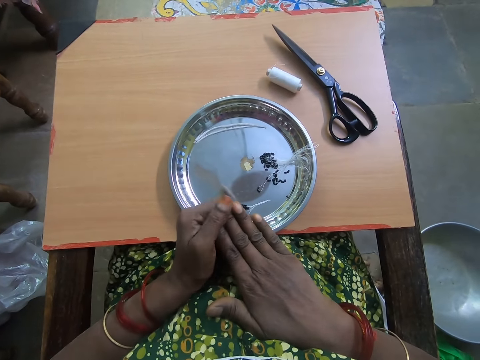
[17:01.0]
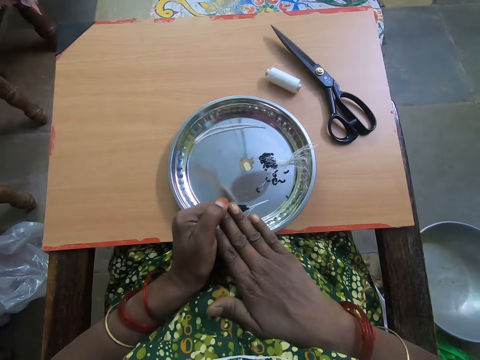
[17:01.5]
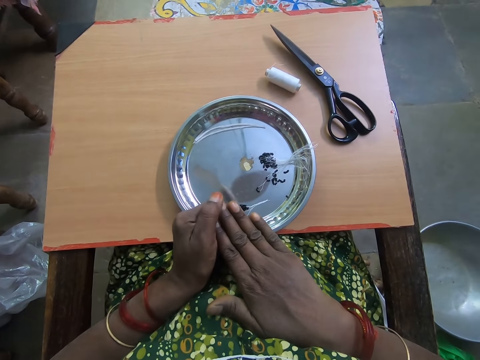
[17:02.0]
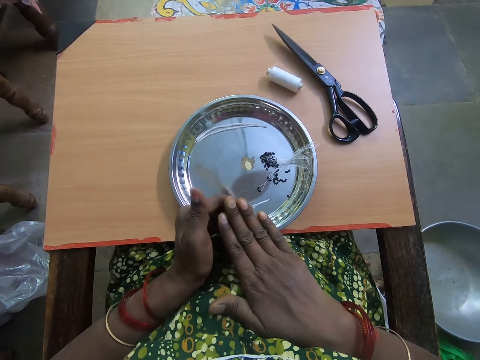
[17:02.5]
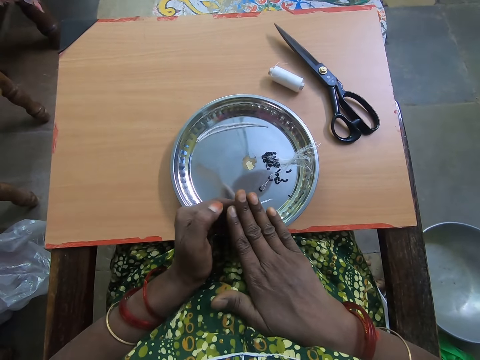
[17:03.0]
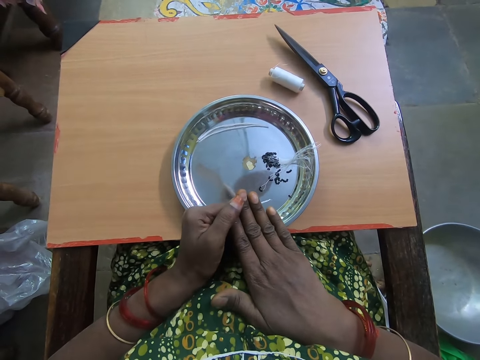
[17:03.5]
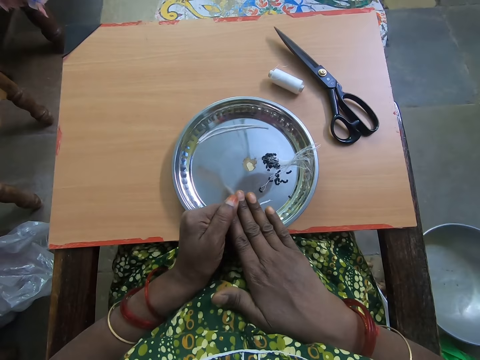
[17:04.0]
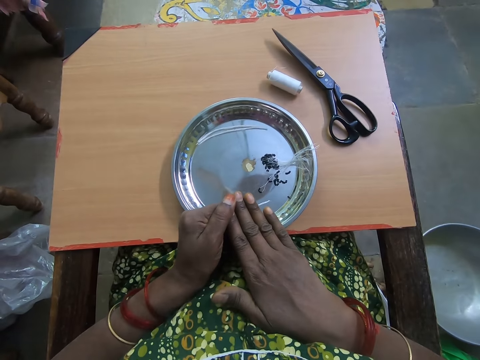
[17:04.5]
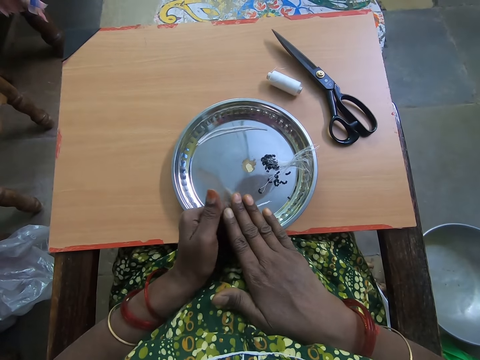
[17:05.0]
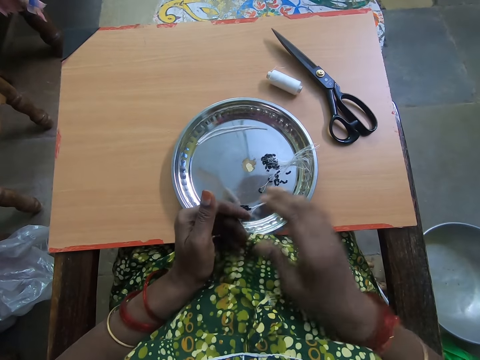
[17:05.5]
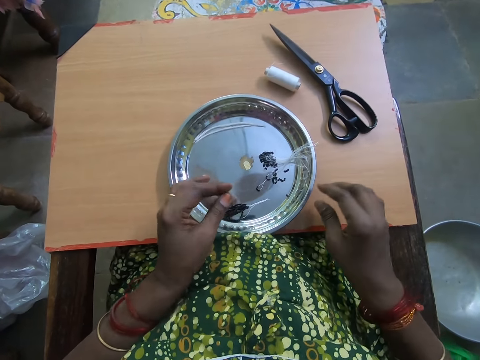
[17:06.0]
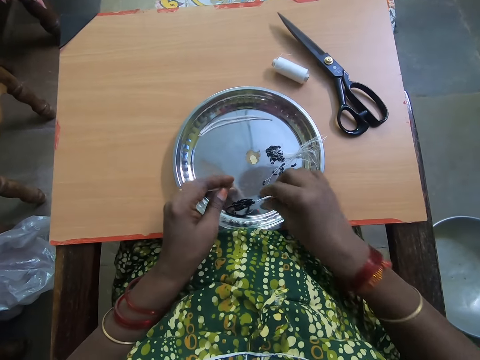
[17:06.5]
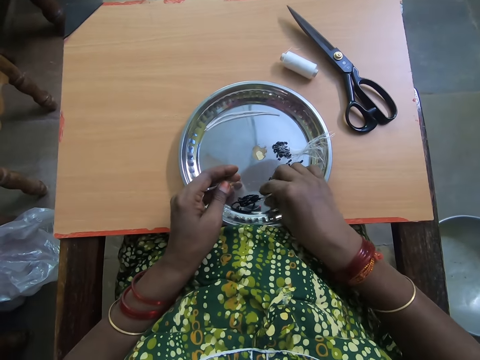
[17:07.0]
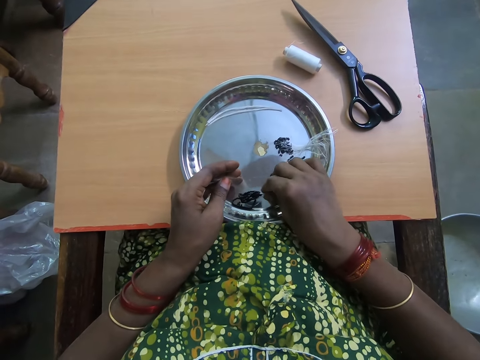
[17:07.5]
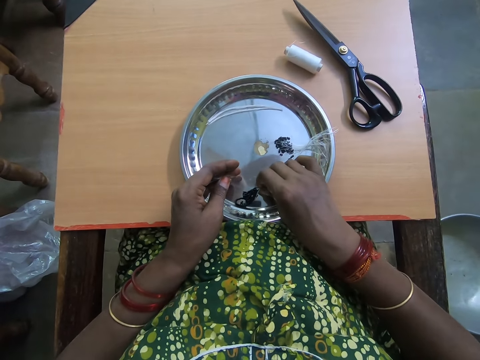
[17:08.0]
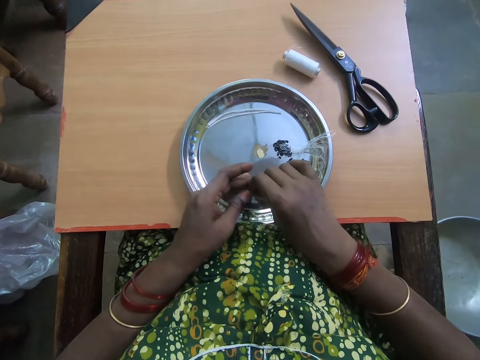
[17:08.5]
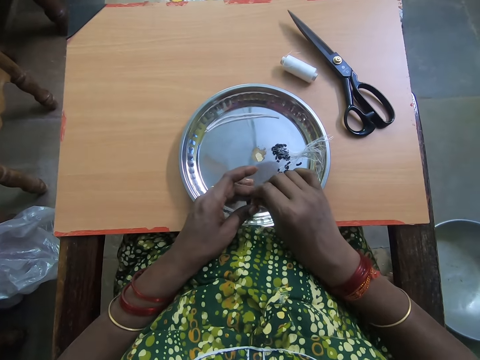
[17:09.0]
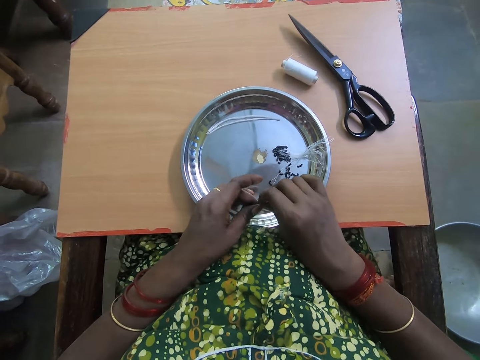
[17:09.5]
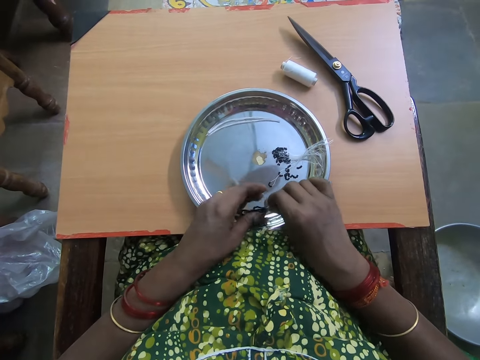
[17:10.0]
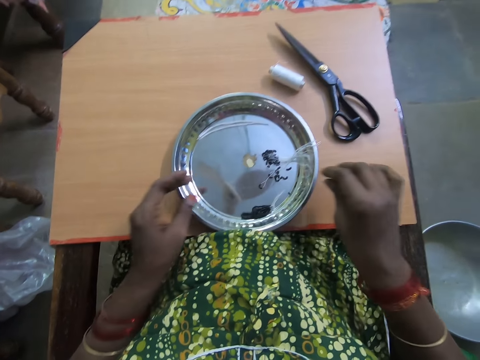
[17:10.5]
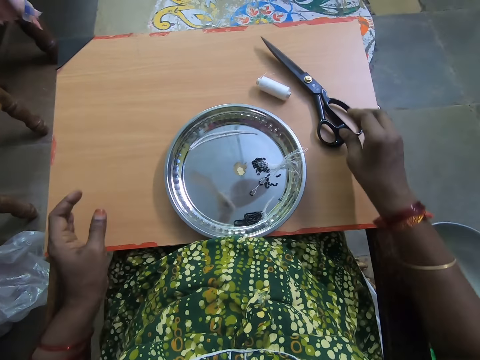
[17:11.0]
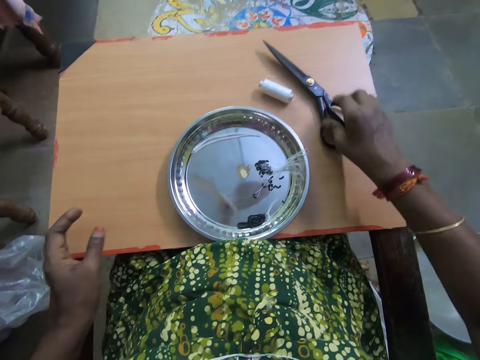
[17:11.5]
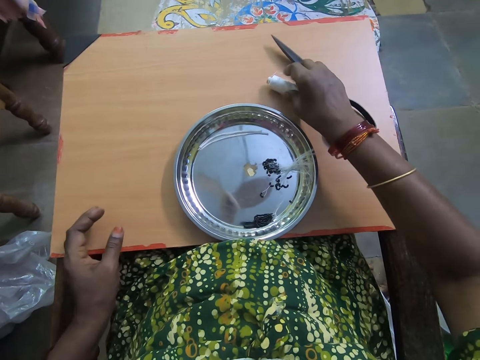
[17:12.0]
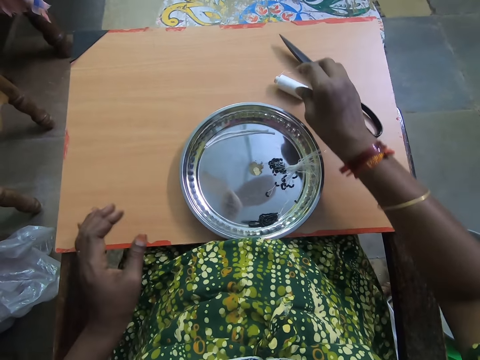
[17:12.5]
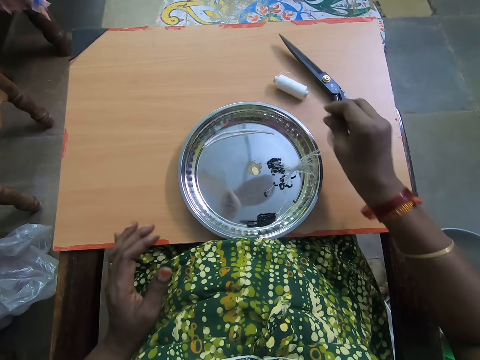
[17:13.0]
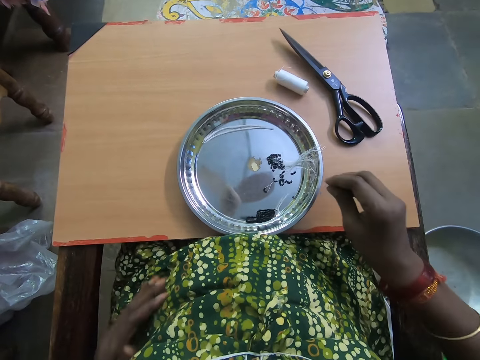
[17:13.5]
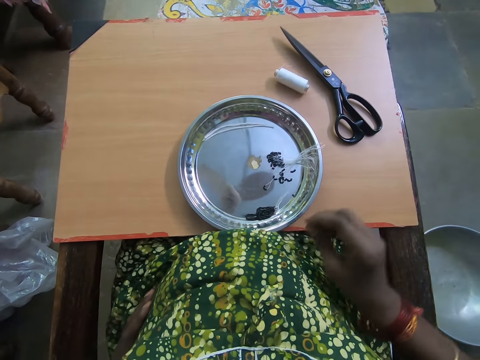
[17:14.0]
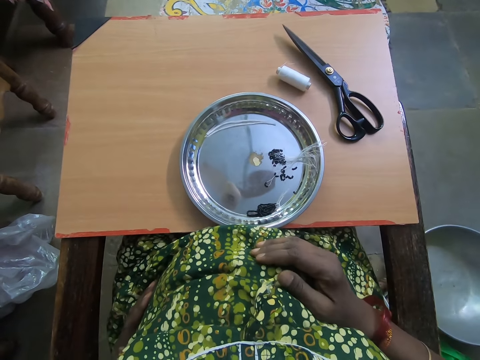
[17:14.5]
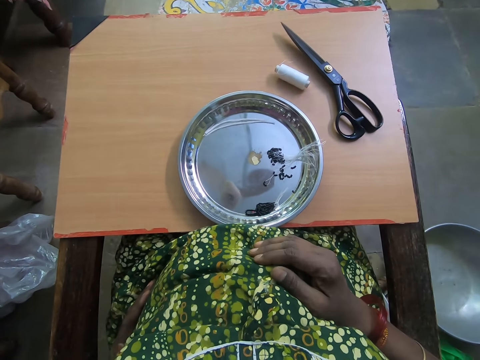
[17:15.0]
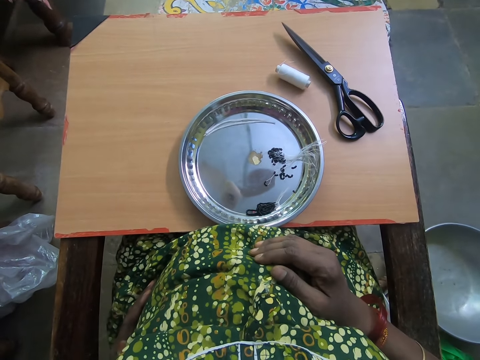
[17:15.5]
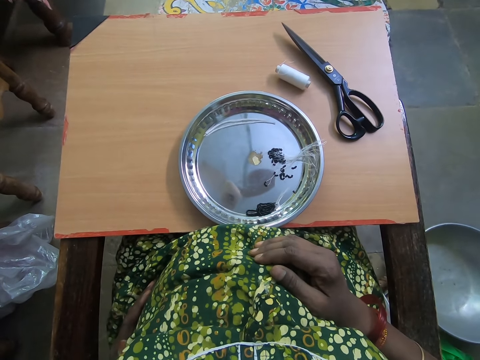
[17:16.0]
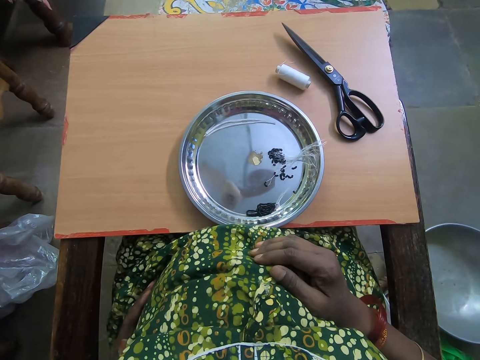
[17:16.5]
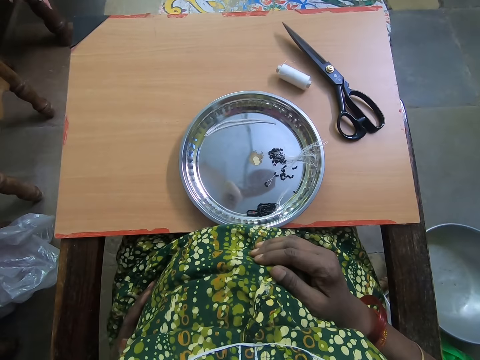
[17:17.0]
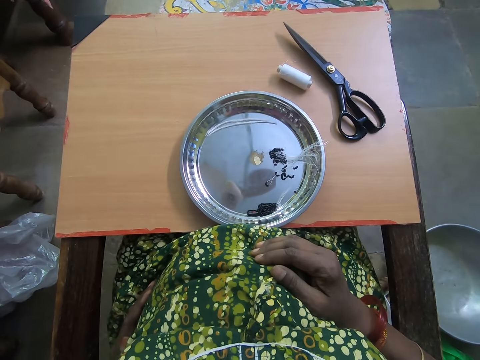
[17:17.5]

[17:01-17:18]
The camera wearer picks up the beaded thread with her right hand from the plate. She drops the beaded thread with her right hand on the plate. She moves her hand over the scissors and thread yarn on the table. She touches the scissor with her right hand. She folds her hand back. She stares on the table.

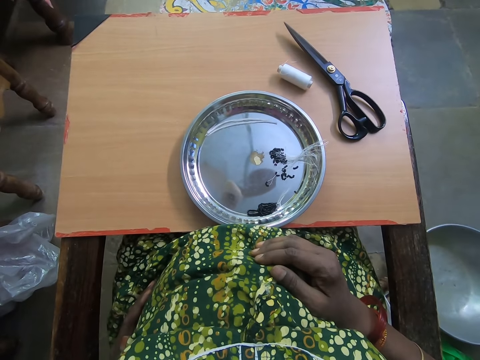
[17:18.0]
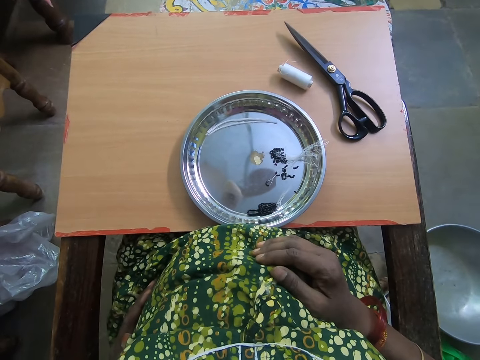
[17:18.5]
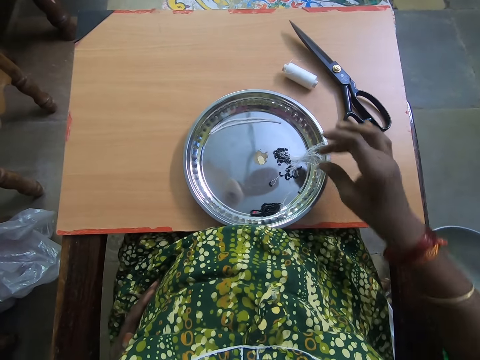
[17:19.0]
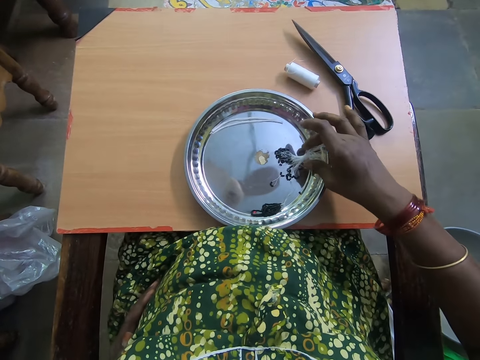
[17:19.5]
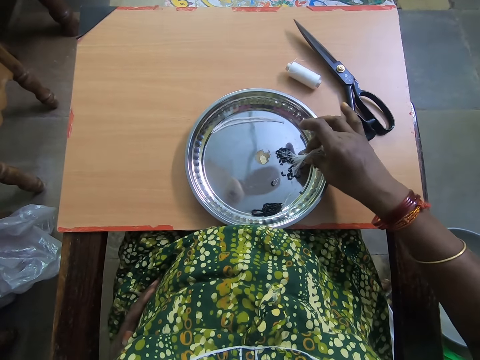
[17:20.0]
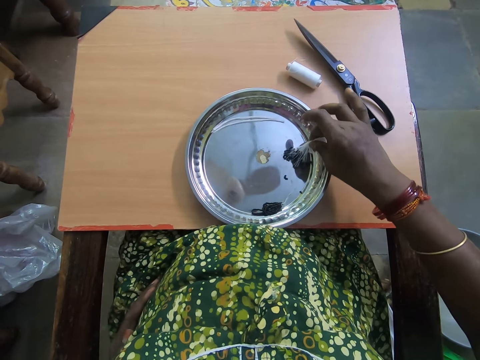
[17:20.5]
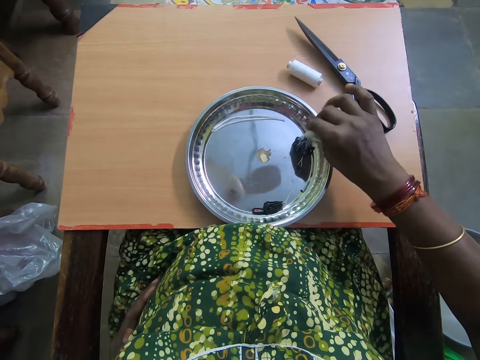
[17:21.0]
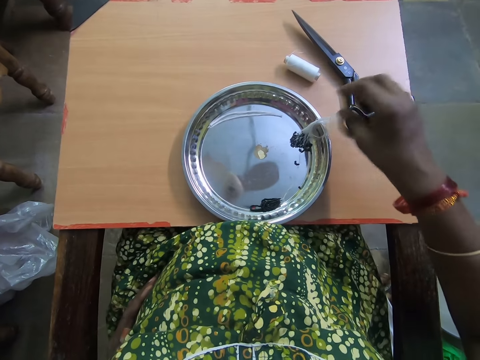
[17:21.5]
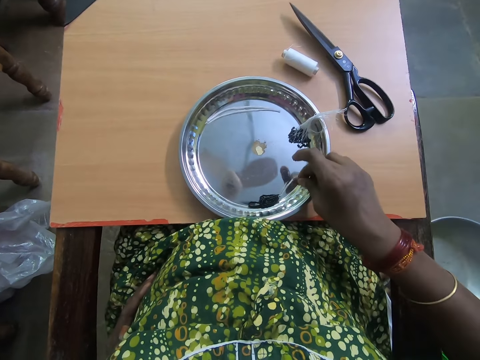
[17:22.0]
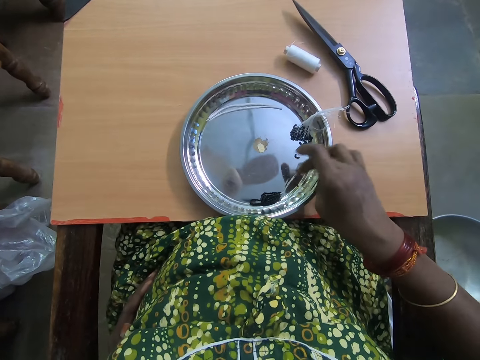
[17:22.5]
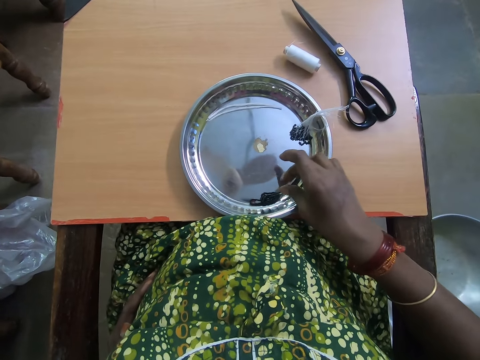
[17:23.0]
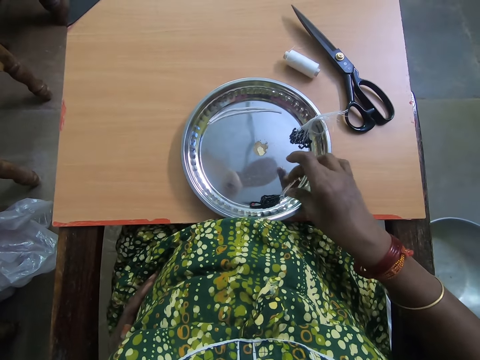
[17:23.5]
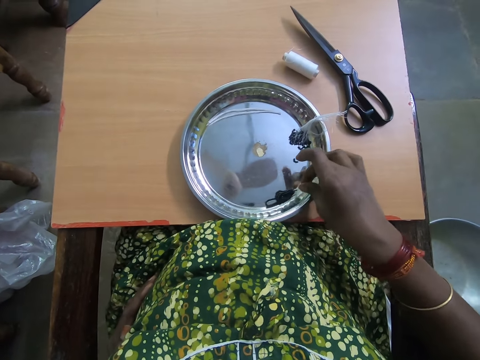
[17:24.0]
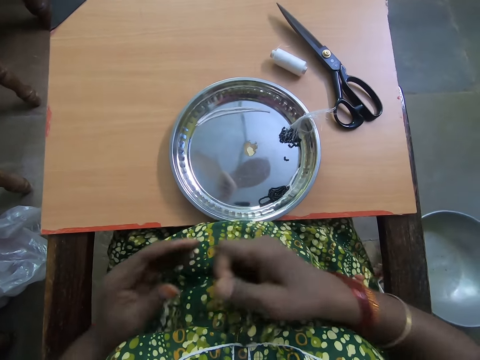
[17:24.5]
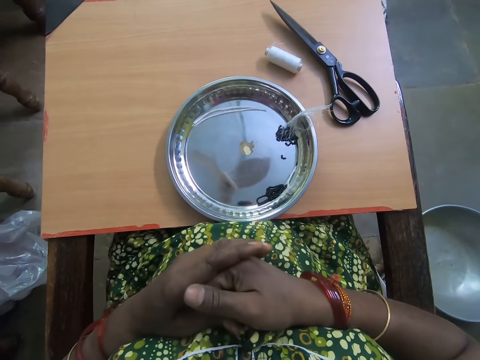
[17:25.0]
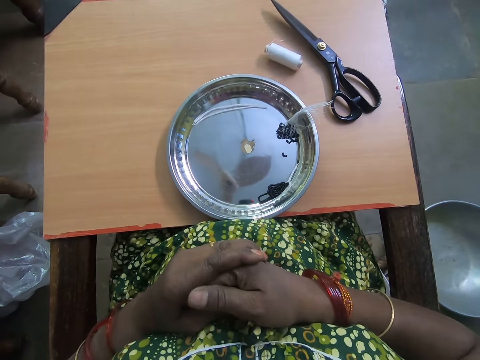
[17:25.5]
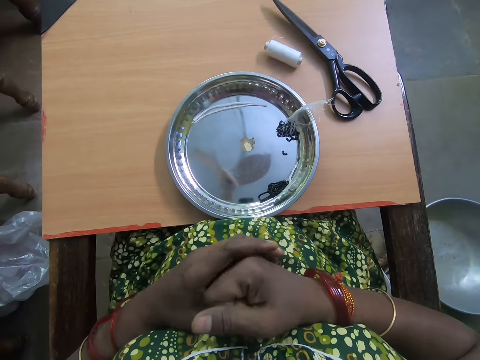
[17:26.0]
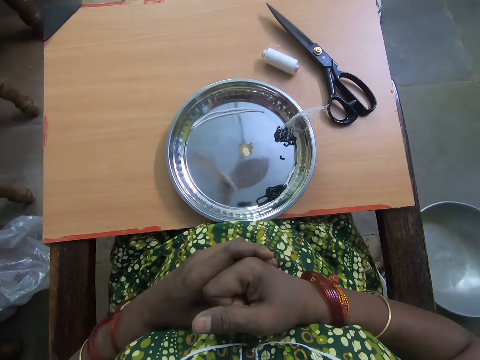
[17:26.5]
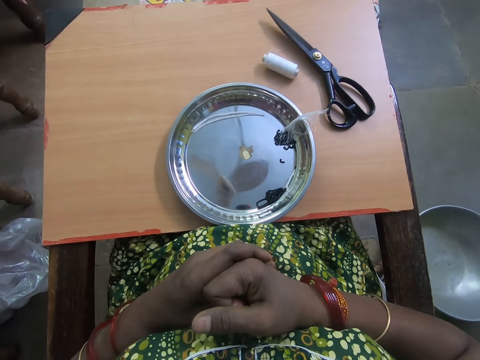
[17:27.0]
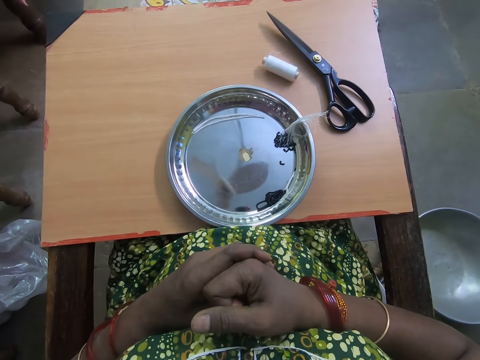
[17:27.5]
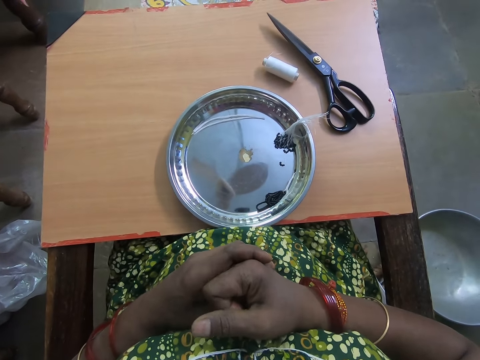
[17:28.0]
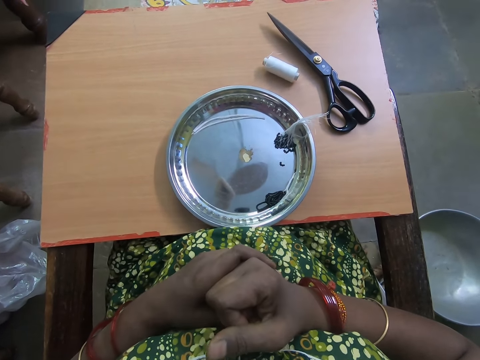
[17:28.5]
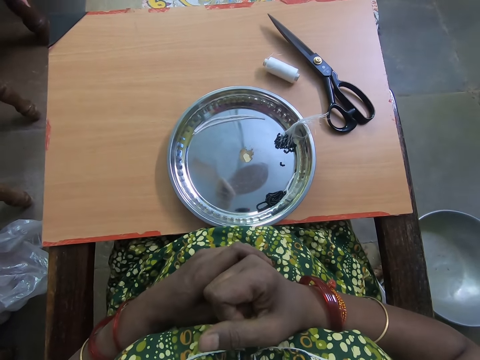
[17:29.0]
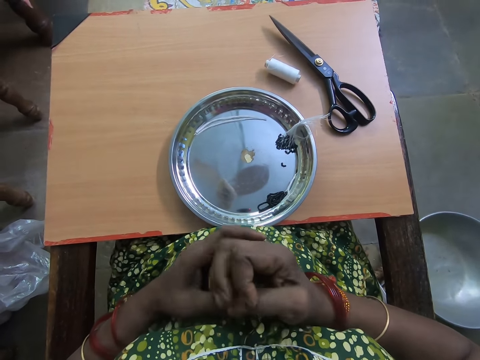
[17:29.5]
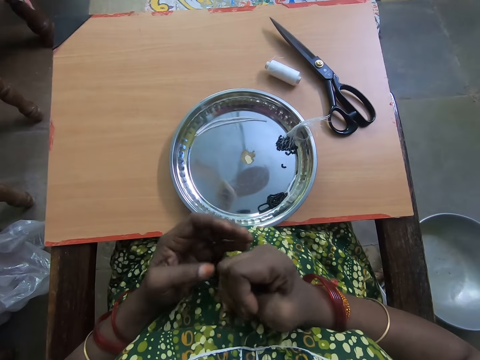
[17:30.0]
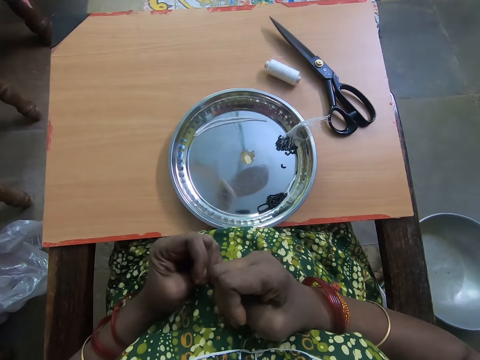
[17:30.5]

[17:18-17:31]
The camera wearer adjusts the beaded thread with her right hand from the plate or tray. She positions the bracelet pendant in the tray. She adjusts the beaded thread with her right hand from the plate again. She folds her hand fingers.
